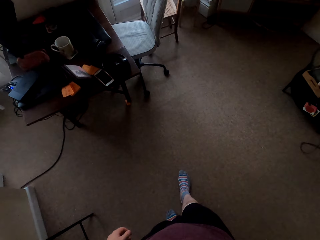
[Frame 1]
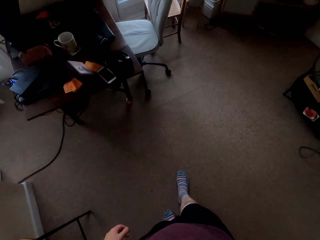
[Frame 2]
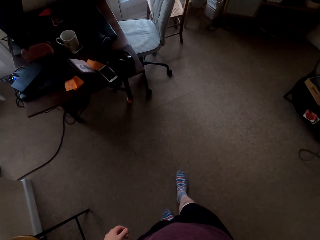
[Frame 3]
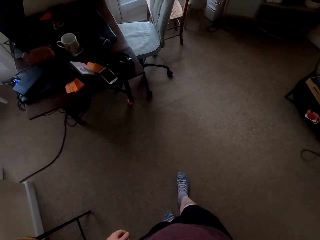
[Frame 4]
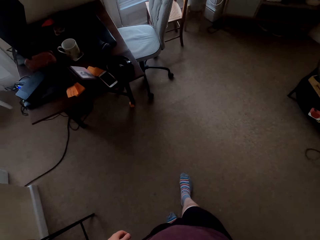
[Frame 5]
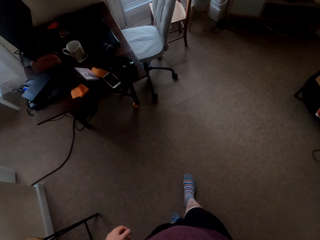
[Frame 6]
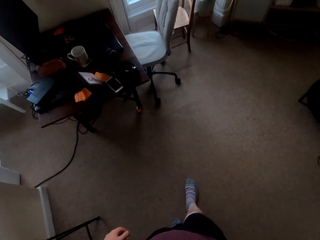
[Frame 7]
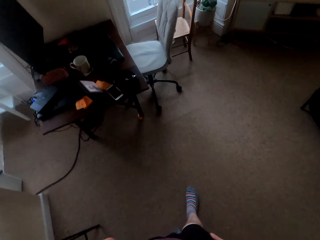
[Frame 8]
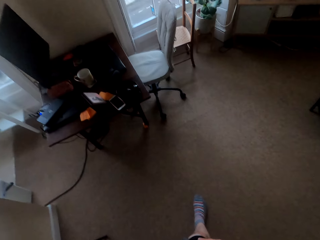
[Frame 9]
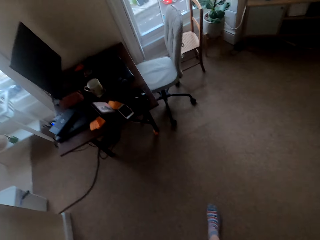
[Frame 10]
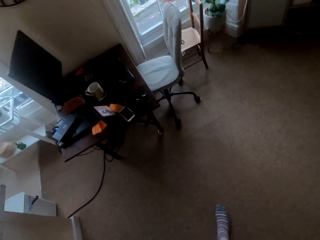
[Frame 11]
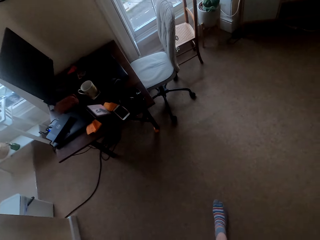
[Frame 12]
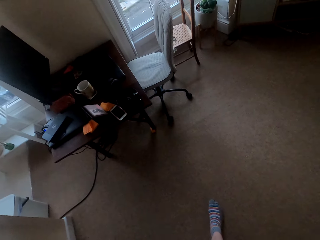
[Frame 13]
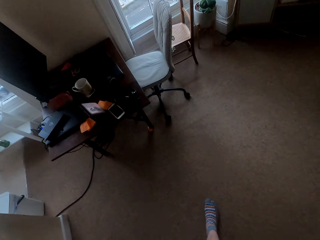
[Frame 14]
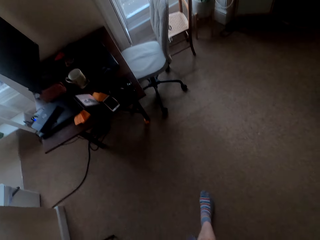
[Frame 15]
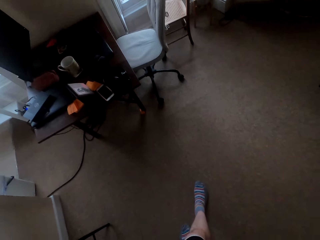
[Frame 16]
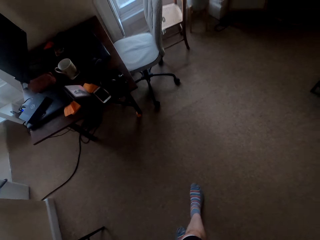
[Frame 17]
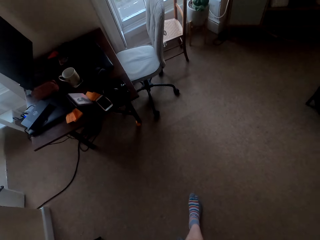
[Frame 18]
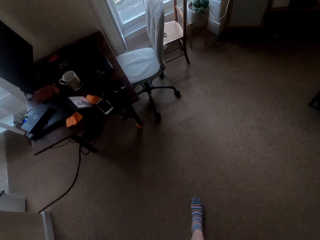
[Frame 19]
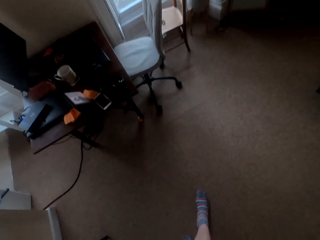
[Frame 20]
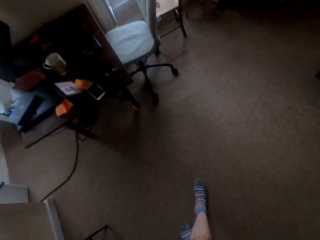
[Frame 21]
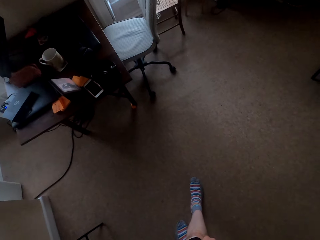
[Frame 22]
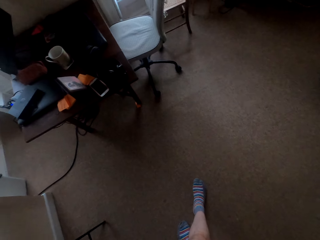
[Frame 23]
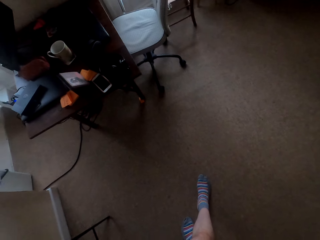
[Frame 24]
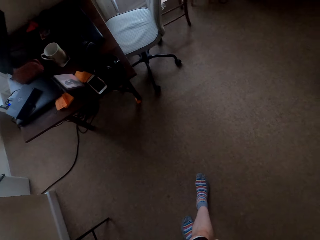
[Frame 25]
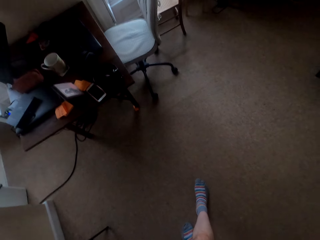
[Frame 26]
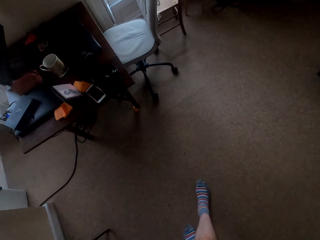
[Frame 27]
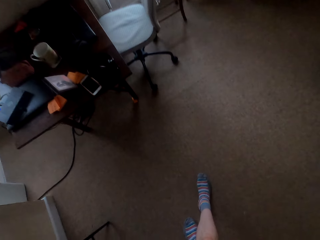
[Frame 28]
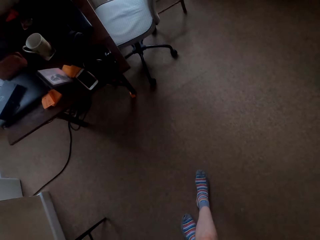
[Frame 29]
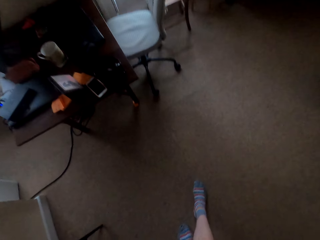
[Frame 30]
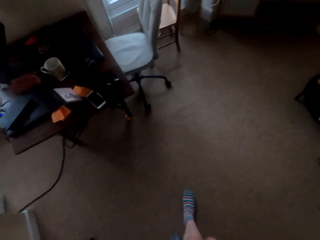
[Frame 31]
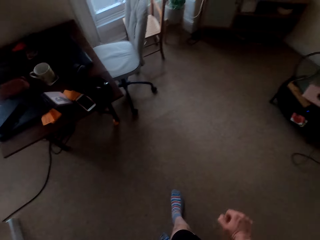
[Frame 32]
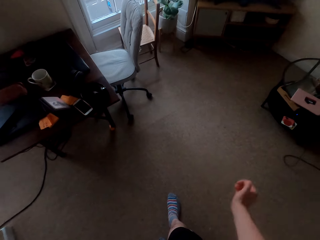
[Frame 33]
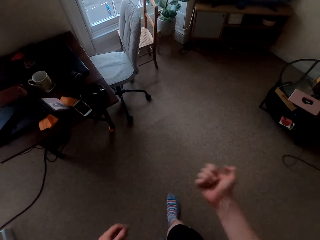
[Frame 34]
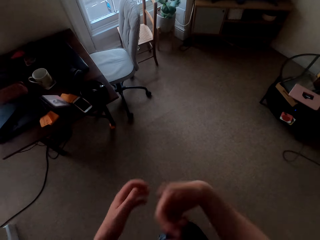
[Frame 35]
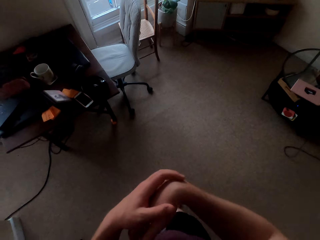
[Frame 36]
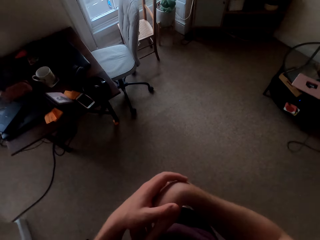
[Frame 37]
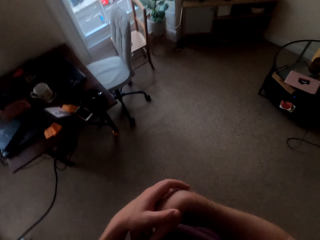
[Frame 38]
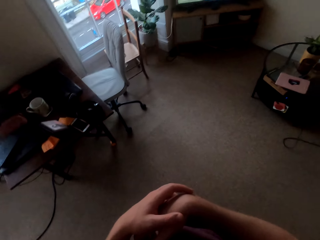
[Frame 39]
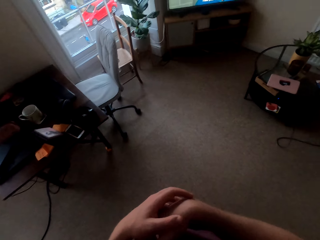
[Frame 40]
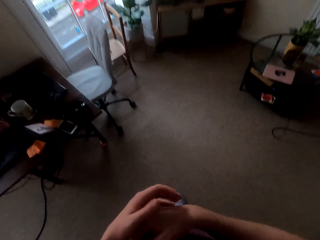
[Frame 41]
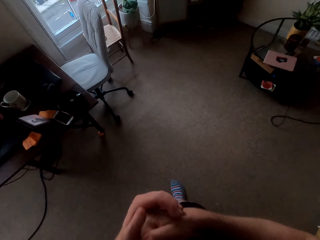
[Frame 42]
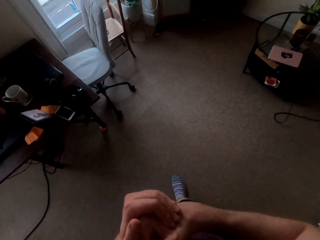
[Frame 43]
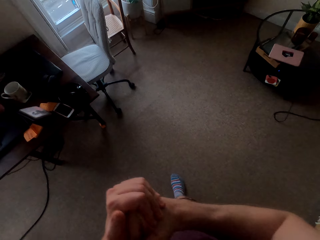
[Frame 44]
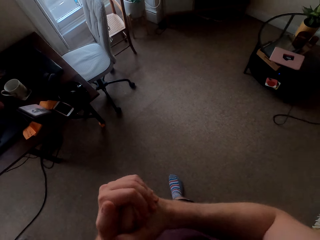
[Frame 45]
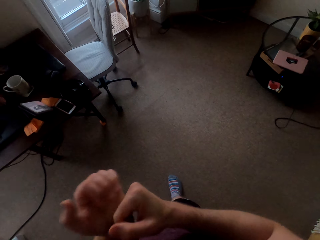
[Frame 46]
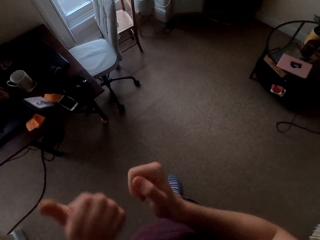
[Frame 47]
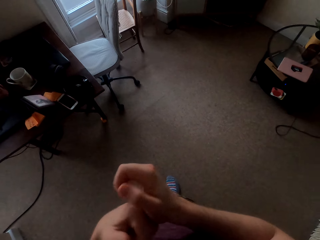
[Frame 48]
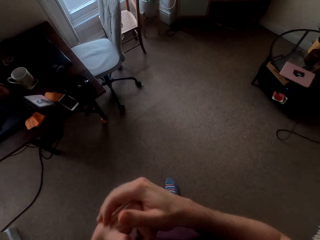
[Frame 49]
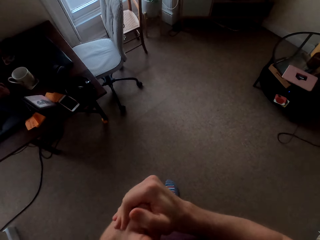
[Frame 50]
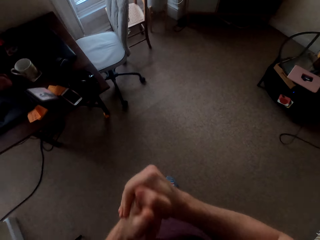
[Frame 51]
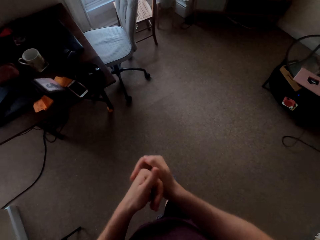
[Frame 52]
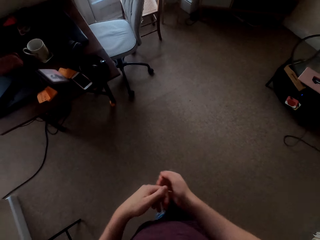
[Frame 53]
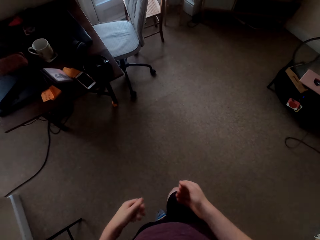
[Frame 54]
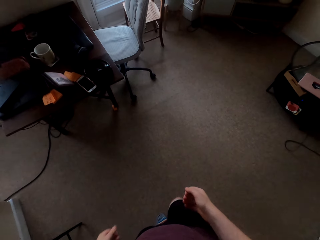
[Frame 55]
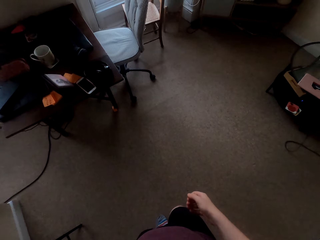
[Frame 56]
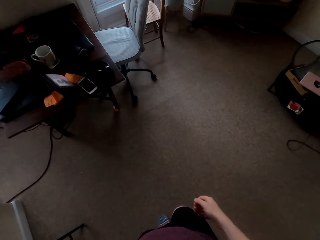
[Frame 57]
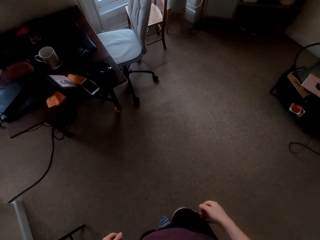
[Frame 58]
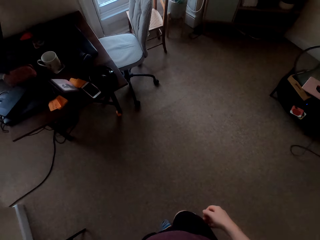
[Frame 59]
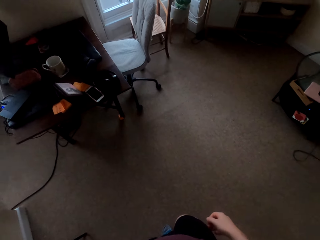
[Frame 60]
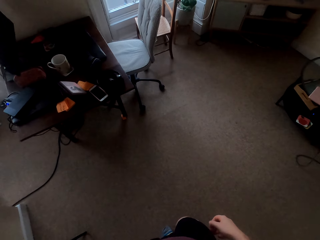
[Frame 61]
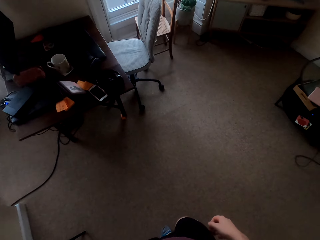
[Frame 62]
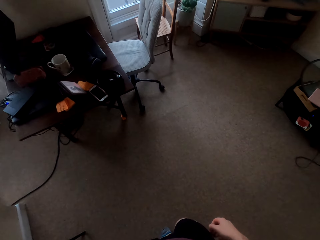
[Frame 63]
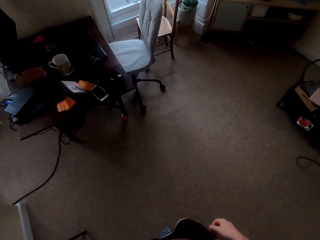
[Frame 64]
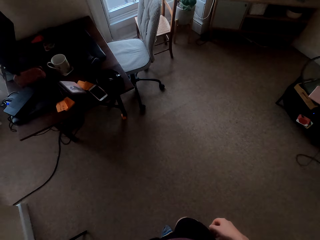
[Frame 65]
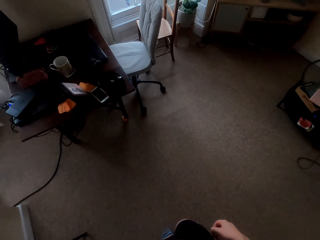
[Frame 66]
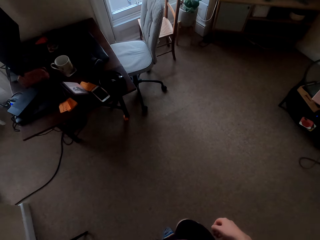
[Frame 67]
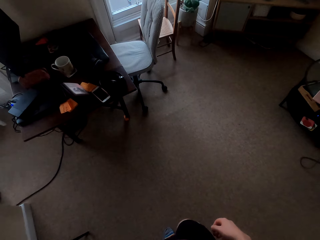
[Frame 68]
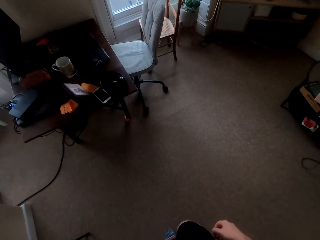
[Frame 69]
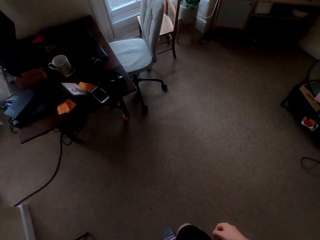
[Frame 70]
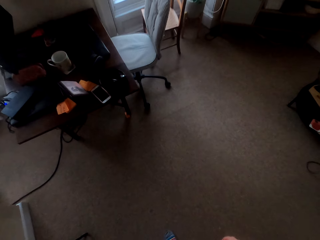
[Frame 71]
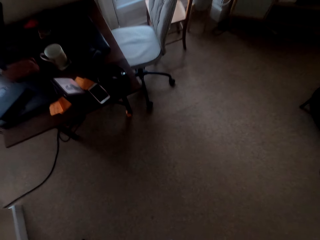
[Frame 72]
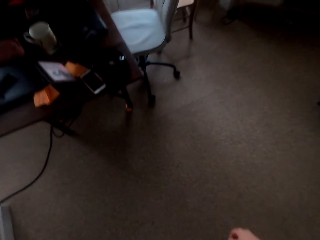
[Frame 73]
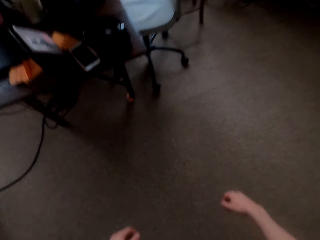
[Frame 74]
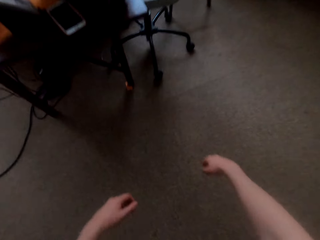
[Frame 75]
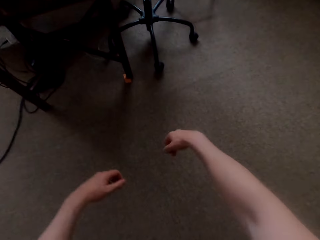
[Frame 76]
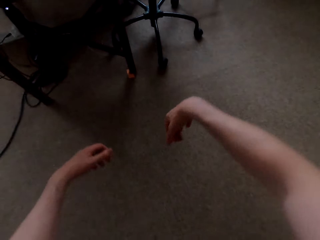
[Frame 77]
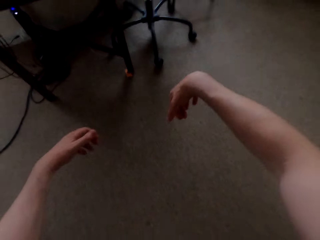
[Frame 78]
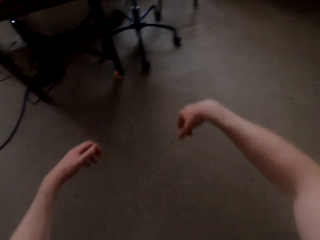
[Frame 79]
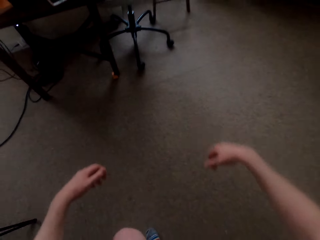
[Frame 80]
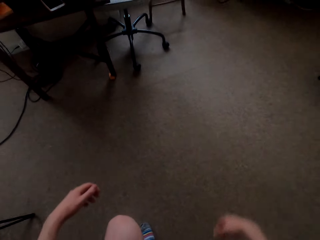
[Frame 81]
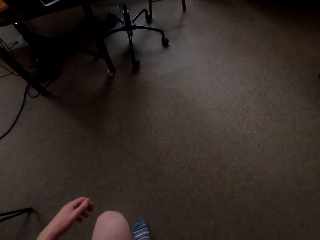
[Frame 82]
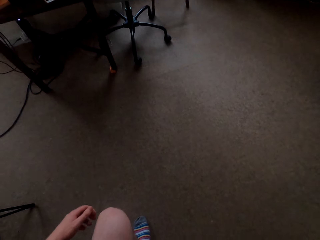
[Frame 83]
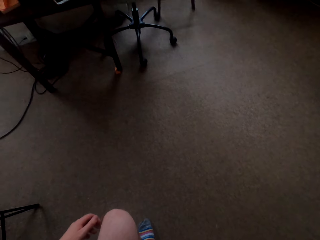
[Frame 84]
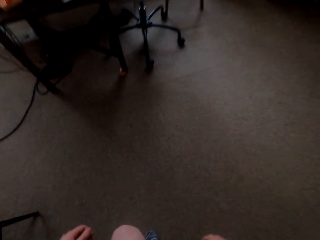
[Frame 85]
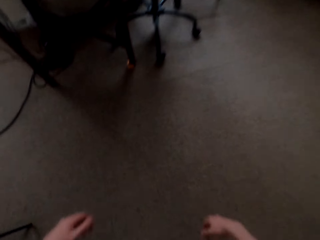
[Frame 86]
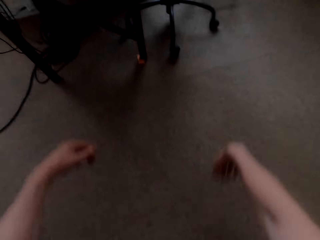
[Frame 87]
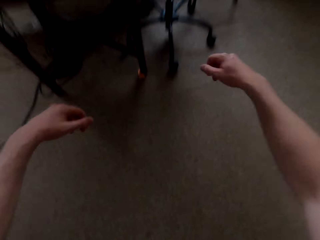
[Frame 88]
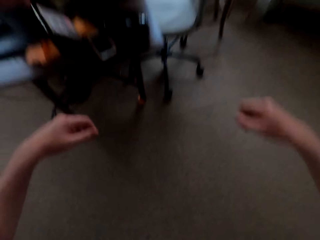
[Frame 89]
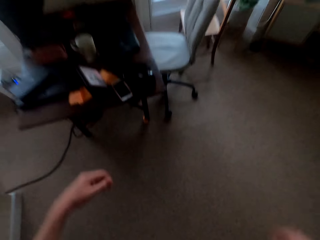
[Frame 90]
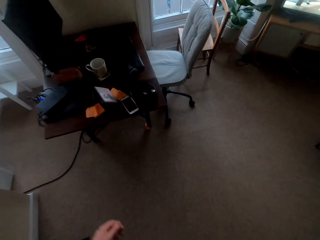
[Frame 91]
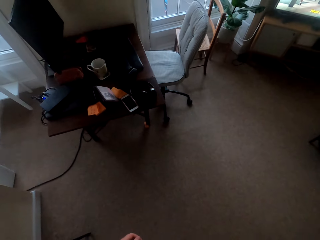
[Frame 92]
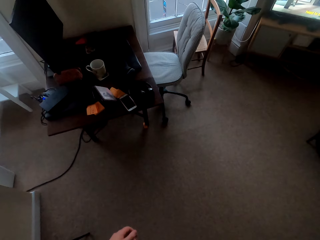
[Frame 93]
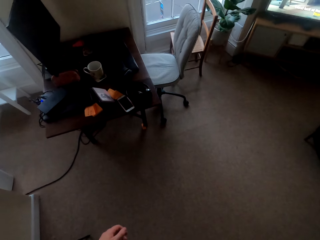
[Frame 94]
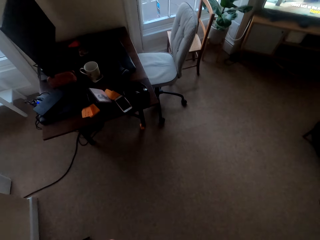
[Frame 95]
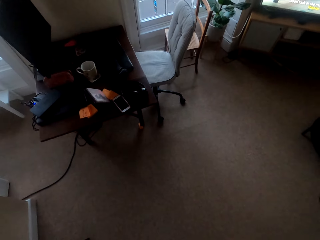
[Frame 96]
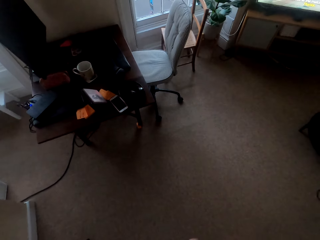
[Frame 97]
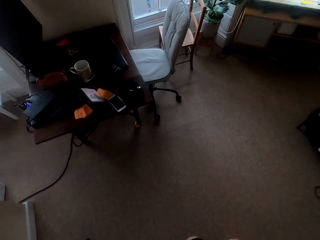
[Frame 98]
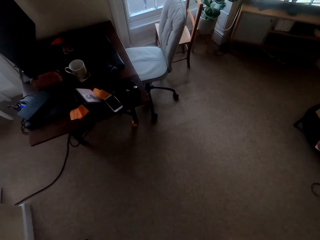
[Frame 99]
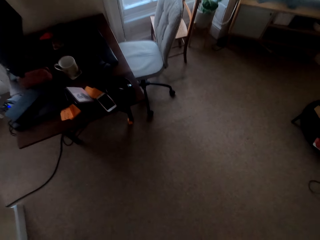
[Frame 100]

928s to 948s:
The camera wearer does exercise. They squat with one leg.

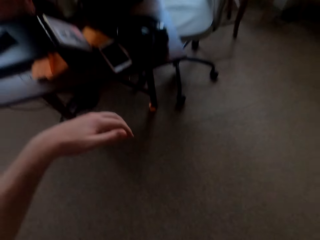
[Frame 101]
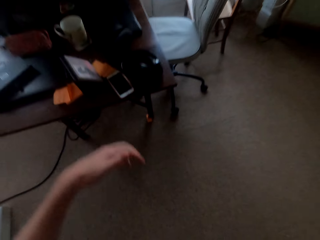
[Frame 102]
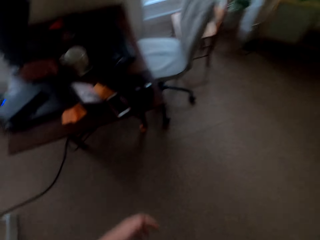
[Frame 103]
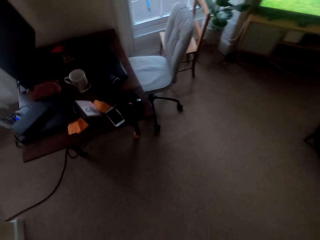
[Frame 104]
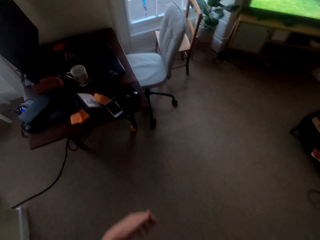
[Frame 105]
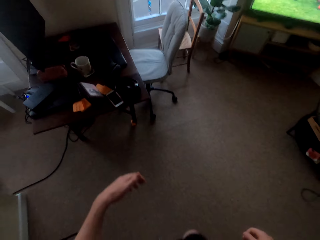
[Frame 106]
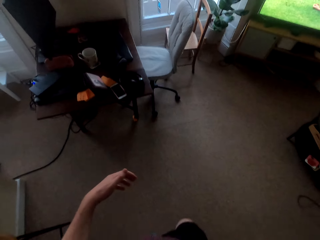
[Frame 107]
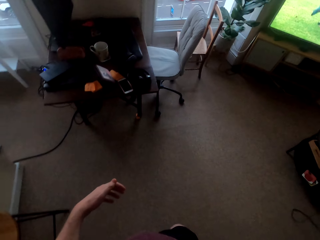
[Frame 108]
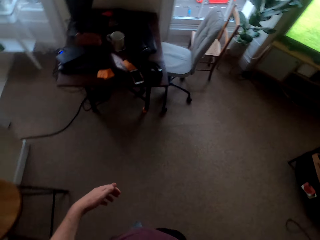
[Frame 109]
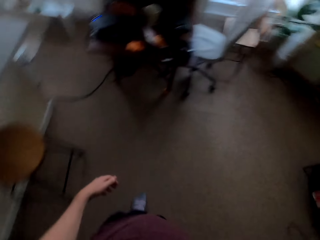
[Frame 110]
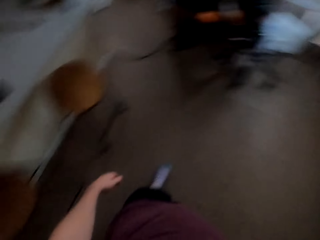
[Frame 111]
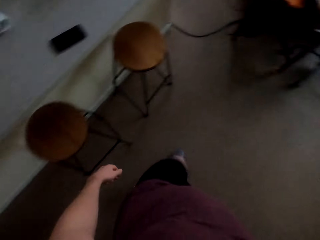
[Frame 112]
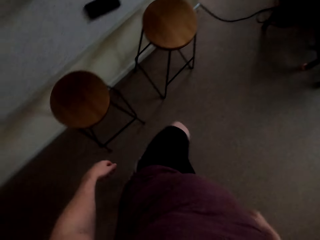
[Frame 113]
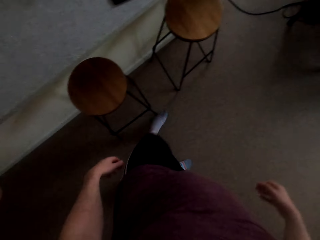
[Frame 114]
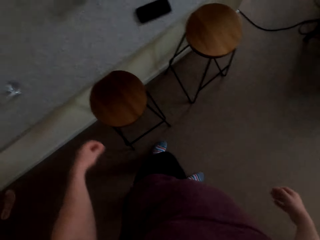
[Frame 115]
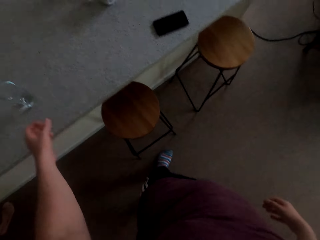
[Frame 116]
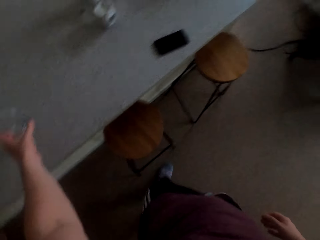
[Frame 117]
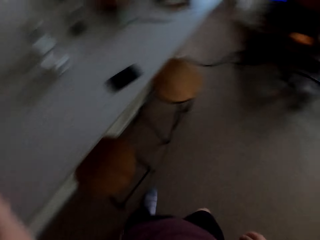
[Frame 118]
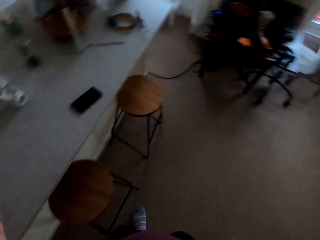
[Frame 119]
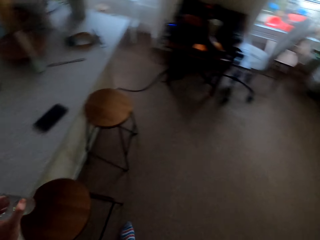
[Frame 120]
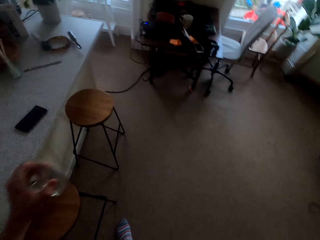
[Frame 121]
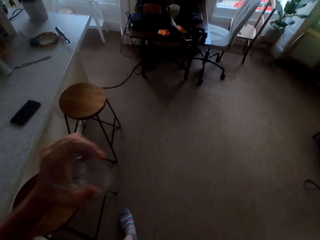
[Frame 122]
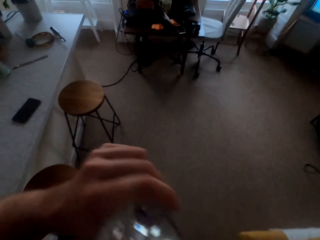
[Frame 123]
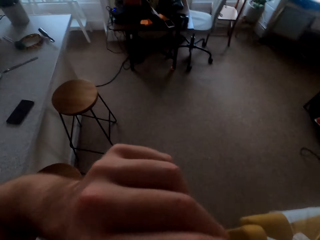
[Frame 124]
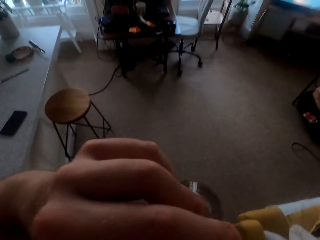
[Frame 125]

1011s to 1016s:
The camera wearer walks around. They drink a glass of water.
